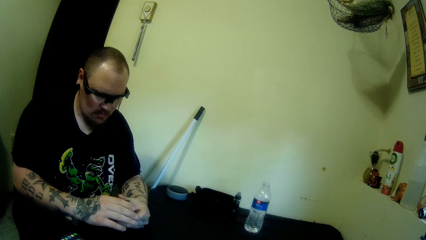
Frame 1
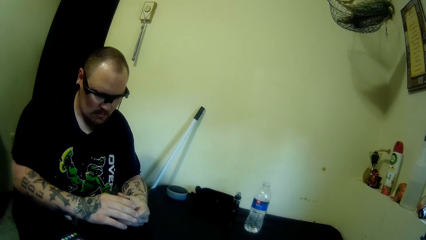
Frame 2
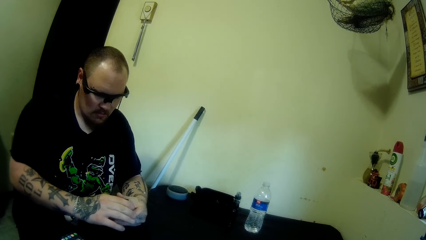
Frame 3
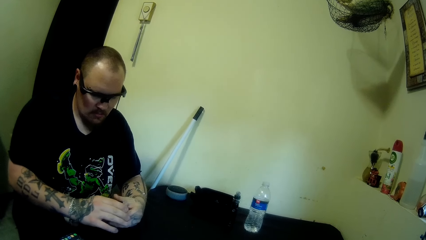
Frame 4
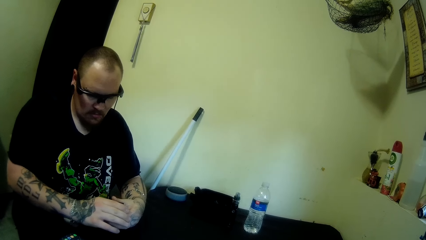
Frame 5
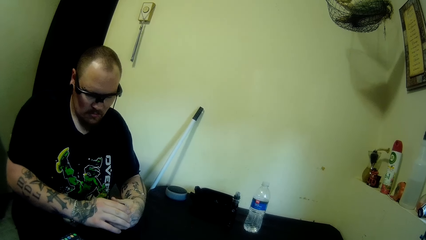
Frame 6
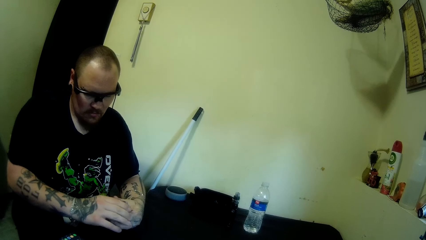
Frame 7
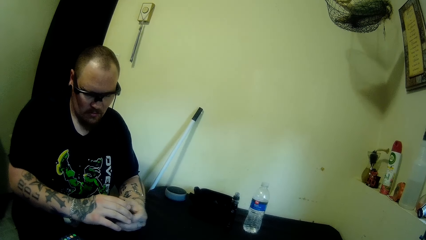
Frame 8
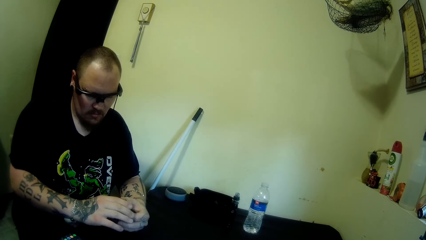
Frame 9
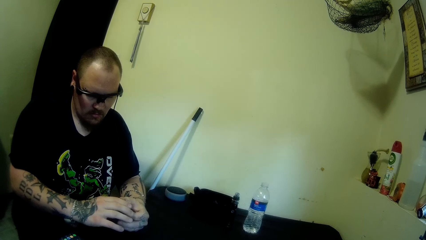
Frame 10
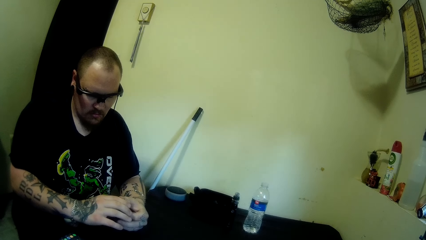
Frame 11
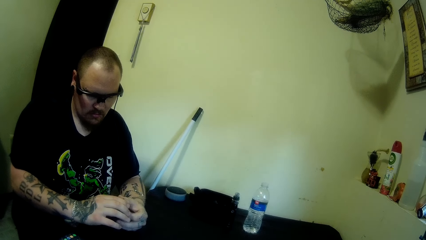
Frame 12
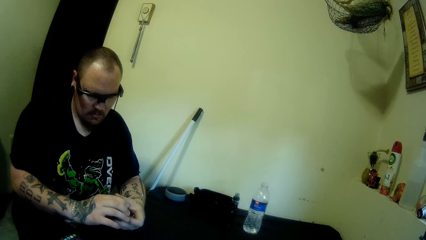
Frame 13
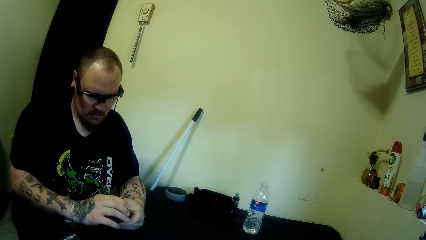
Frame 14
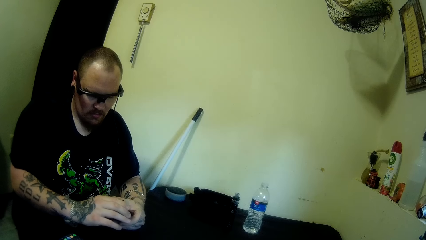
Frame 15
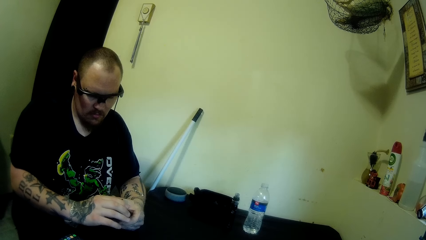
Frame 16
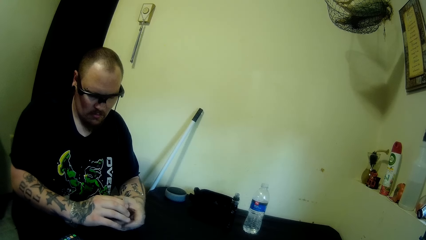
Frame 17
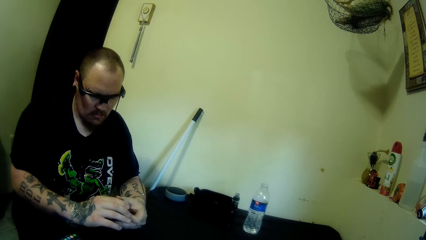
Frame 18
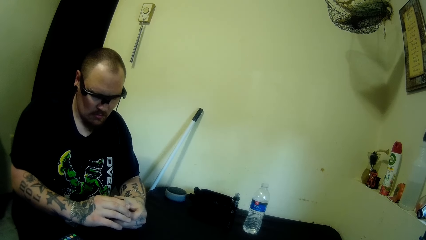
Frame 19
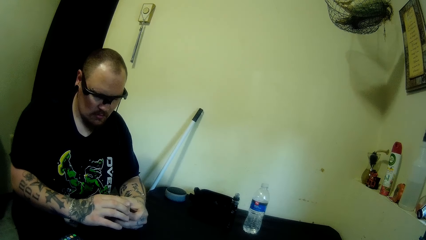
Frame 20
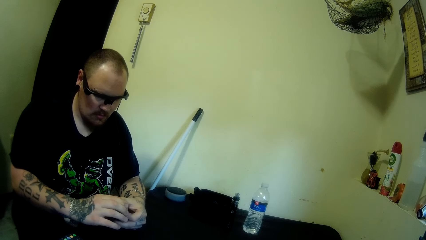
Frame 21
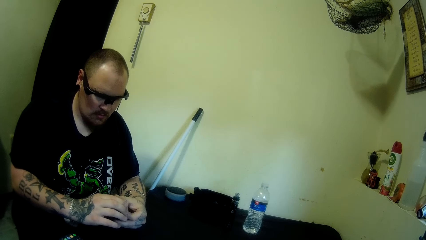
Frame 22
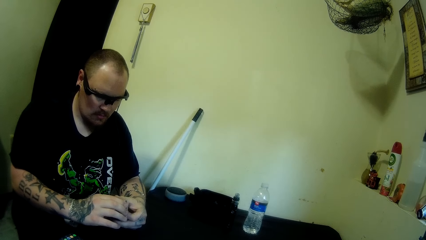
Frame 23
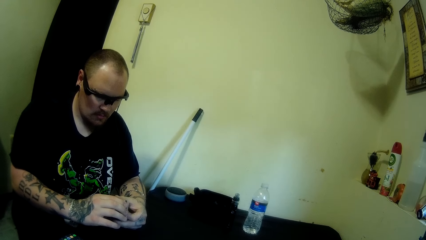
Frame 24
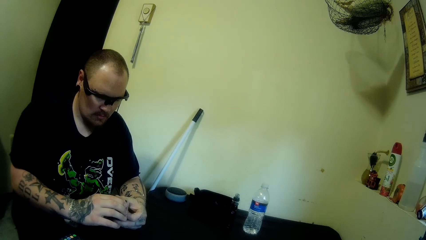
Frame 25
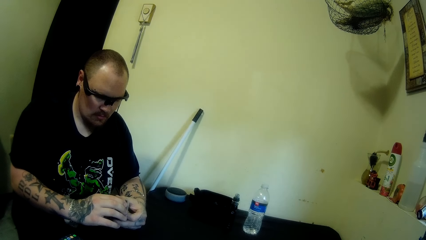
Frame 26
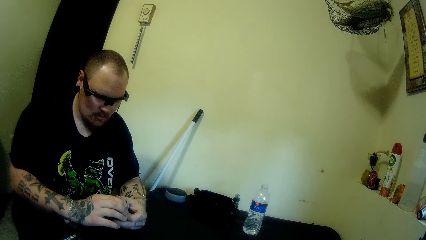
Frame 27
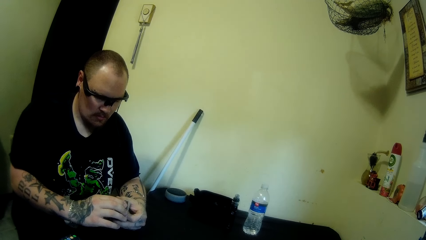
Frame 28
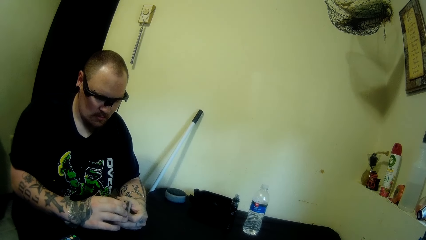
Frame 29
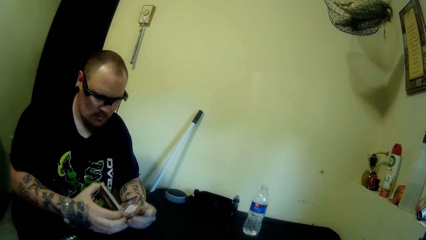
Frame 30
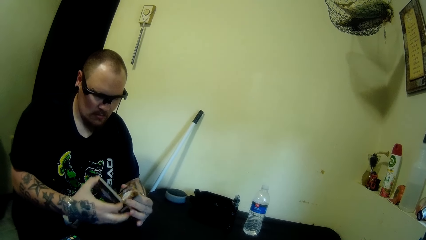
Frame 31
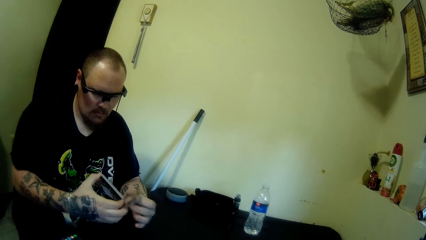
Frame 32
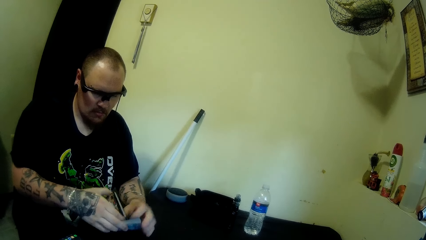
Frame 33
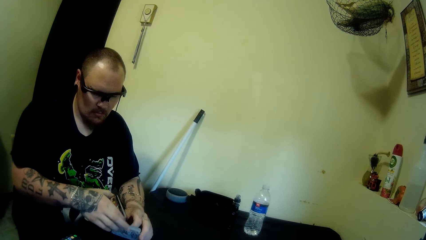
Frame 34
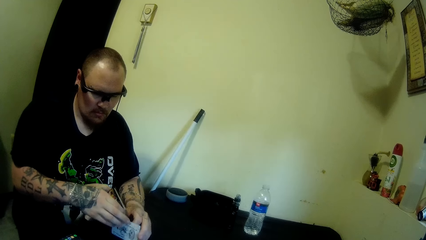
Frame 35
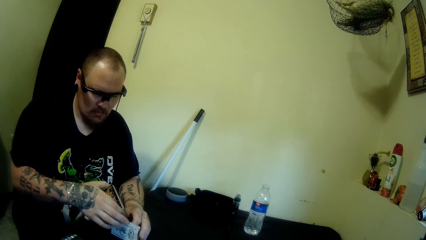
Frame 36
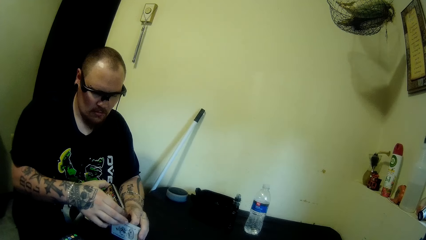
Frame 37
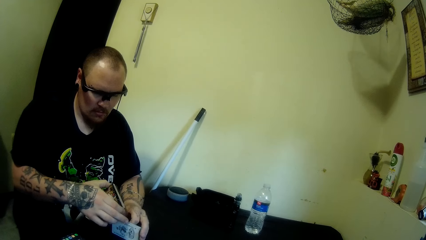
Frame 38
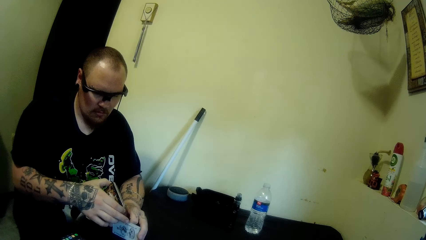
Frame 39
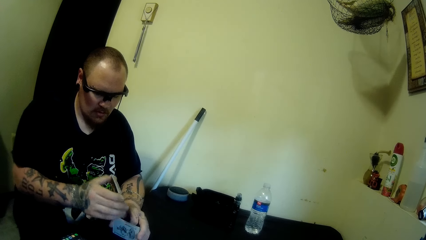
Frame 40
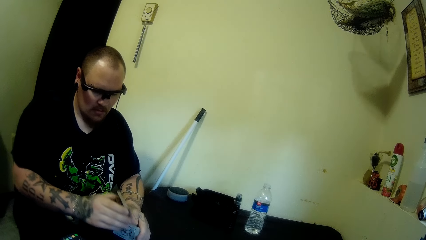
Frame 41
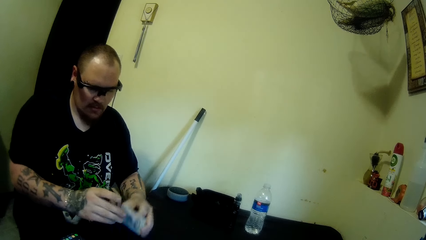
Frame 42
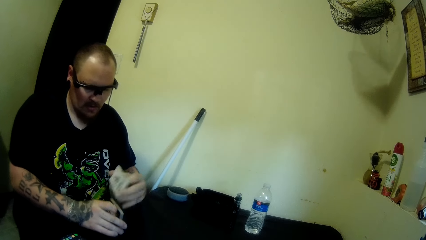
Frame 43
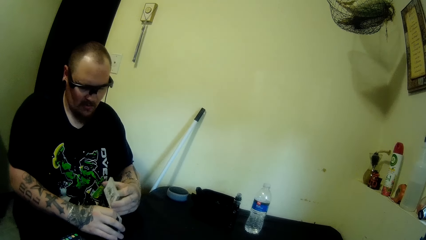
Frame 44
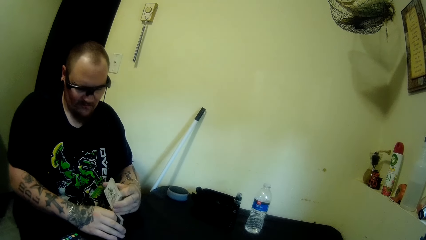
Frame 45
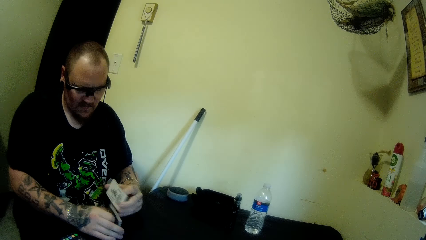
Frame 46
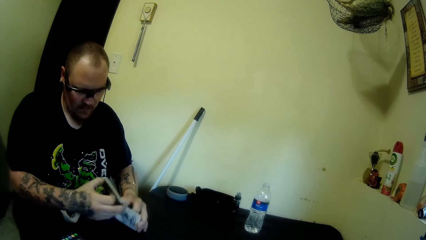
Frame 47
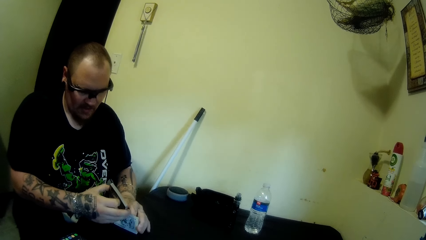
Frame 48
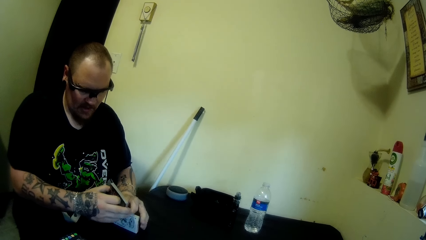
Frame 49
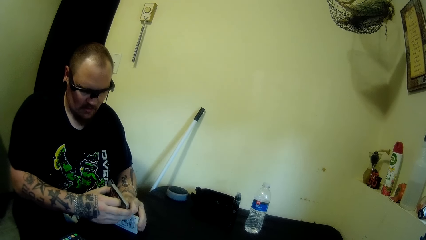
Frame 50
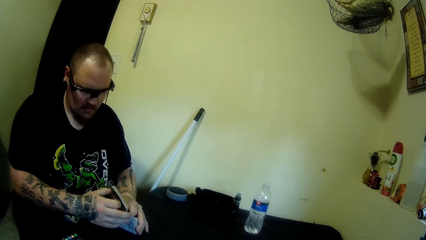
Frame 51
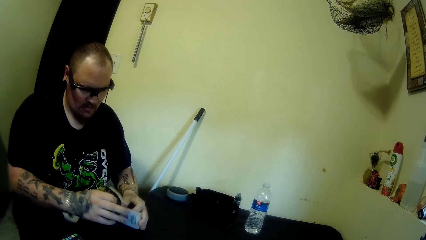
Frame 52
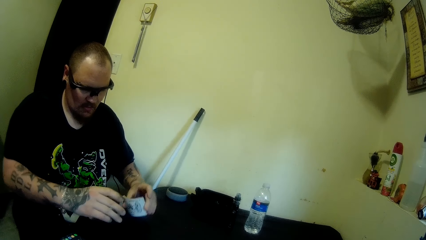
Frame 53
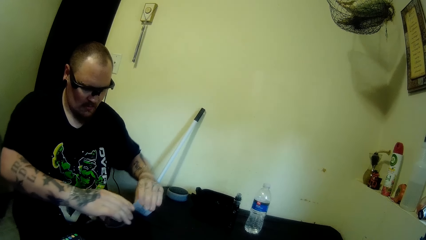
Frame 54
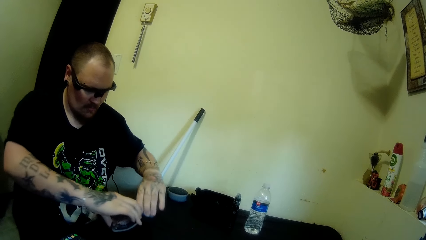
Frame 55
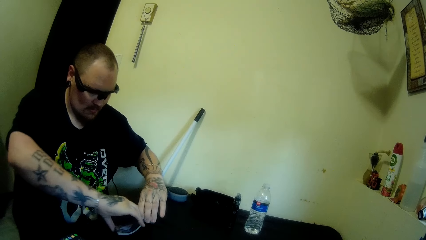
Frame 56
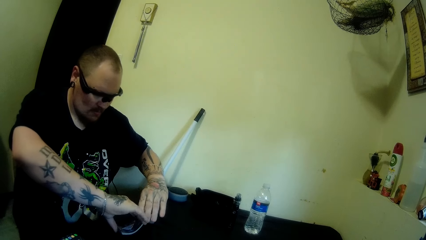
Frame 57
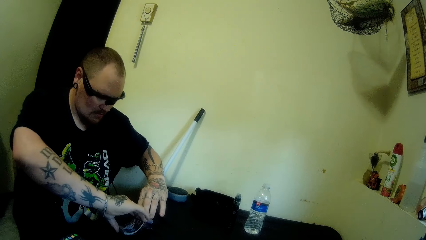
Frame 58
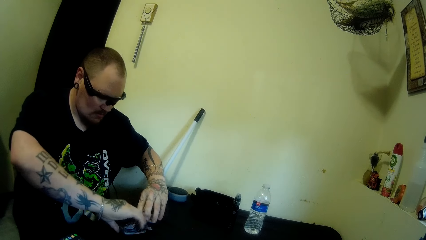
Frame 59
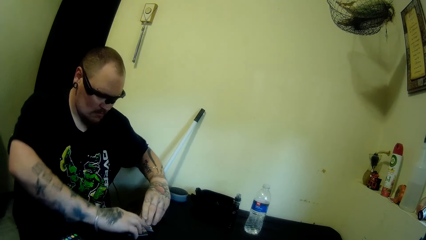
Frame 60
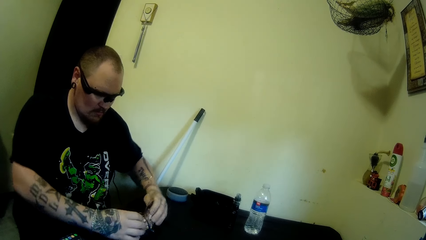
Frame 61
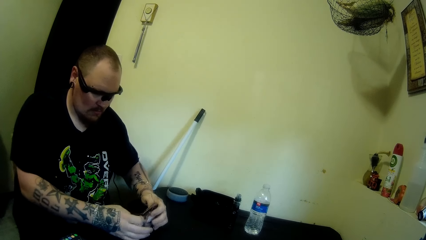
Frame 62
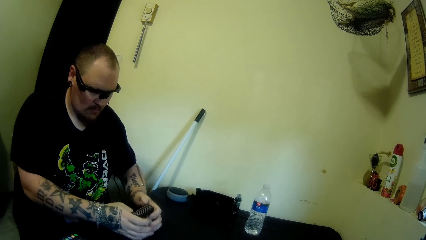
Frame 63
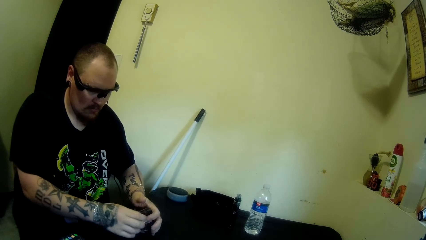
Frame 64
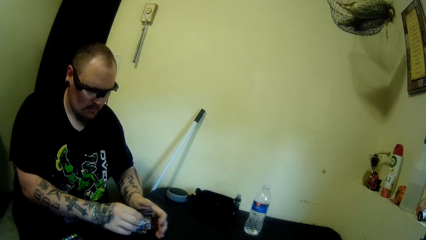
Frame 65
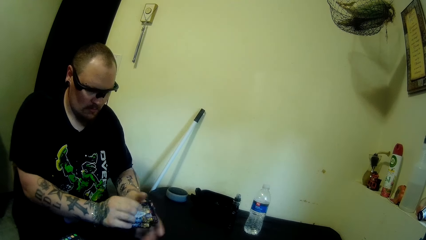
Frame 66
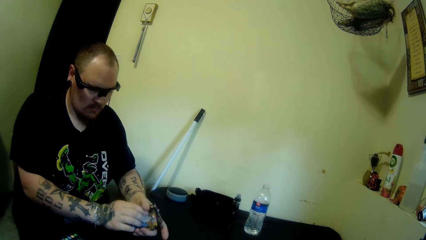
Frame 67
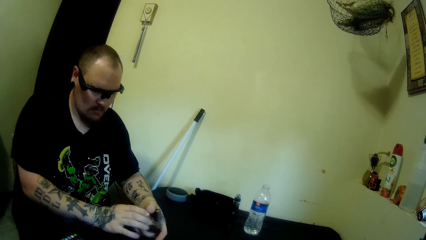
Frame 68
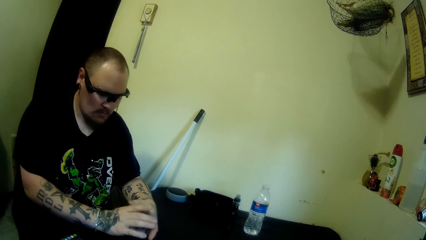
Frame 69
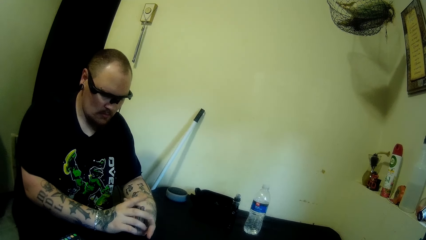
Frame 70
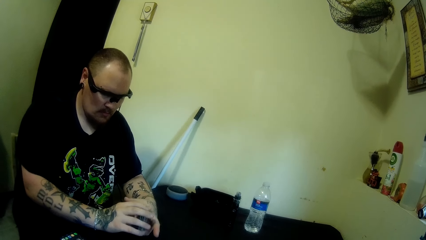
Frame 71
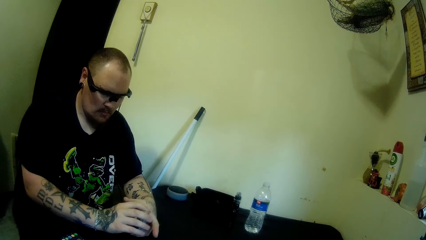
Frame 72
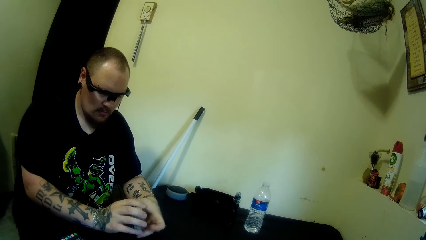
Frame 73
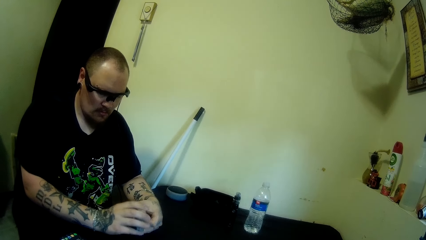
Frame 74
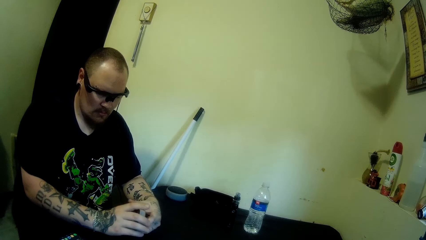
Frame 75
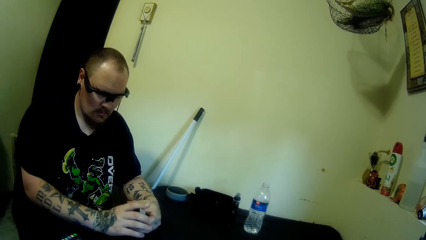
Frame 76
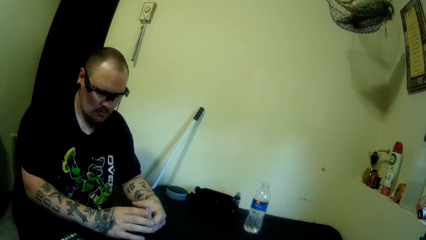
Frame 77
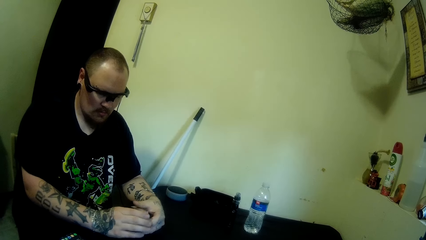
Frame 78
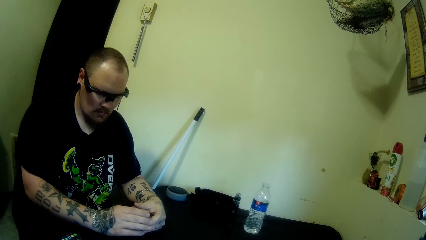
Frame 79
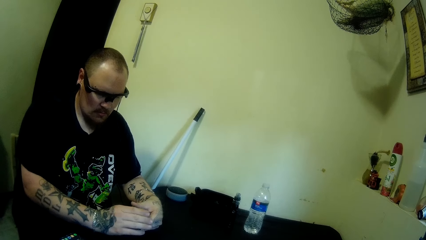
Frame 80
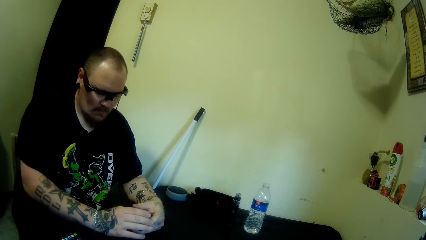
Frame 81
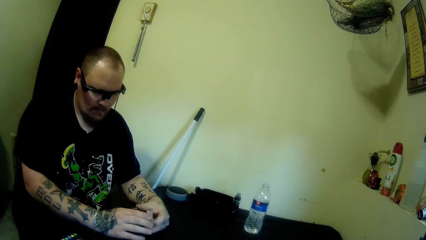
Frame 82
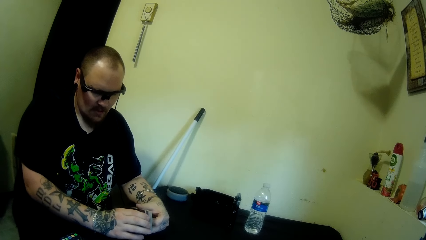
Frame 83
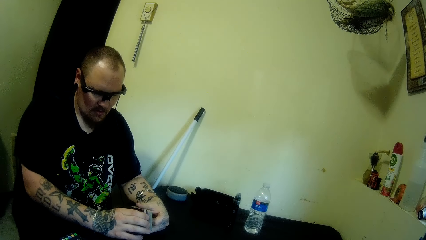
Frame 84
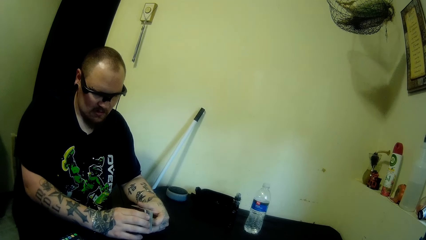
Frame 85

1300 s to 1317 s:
A man swings a hand and holds the playing card. The man swings a hand, holds the playing card, swings a hand, holds the playing card, swings a hand, and holds the playing card. The man swings a hand, collects the playing card, and holds the playing card.
